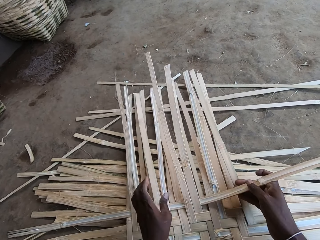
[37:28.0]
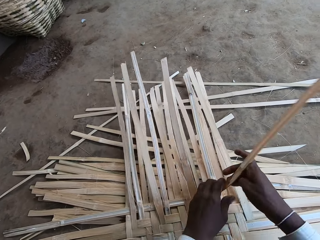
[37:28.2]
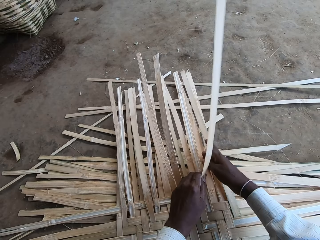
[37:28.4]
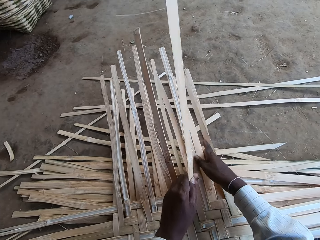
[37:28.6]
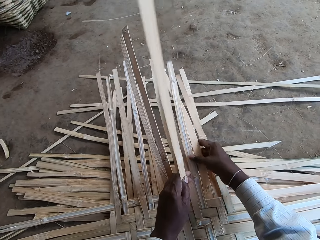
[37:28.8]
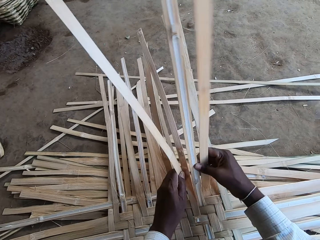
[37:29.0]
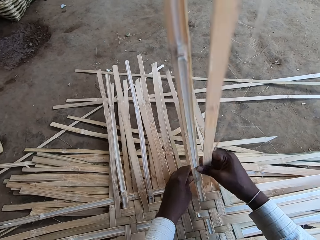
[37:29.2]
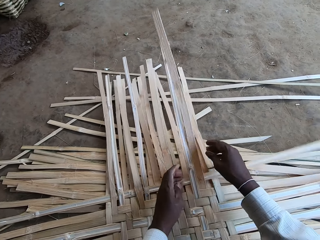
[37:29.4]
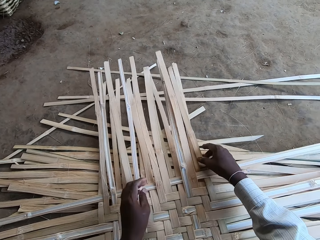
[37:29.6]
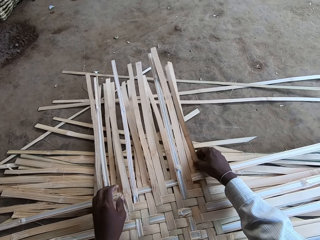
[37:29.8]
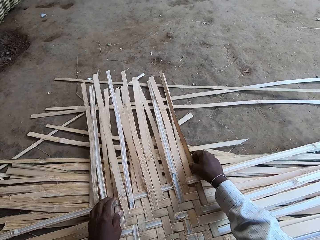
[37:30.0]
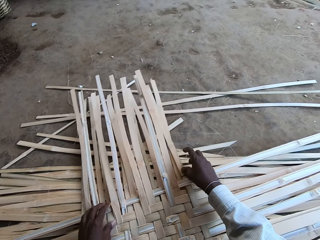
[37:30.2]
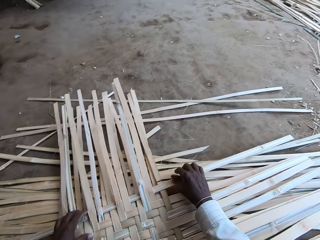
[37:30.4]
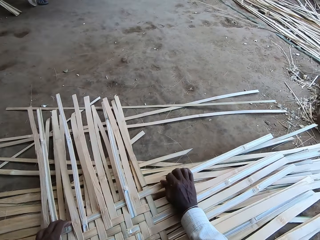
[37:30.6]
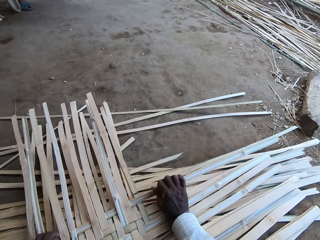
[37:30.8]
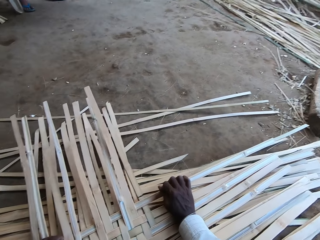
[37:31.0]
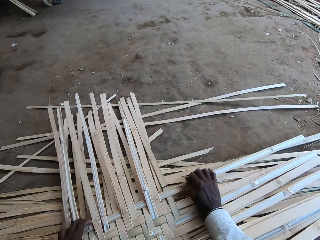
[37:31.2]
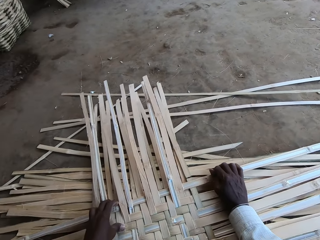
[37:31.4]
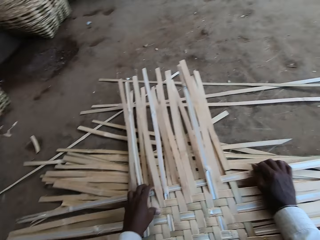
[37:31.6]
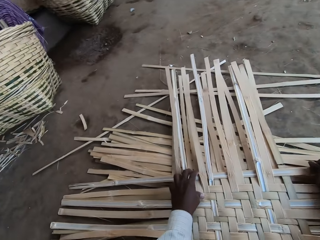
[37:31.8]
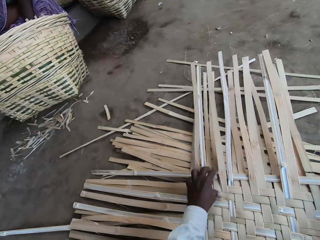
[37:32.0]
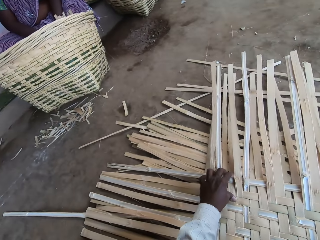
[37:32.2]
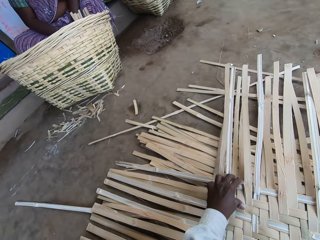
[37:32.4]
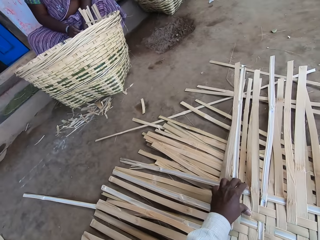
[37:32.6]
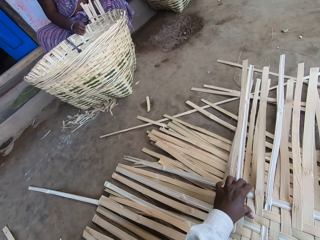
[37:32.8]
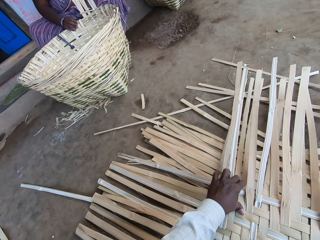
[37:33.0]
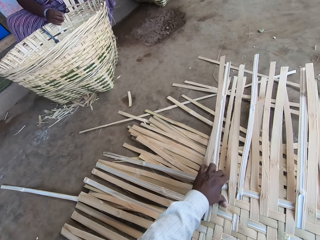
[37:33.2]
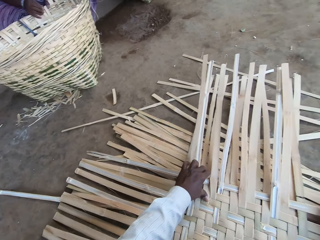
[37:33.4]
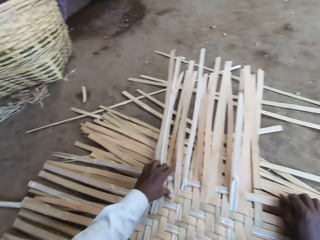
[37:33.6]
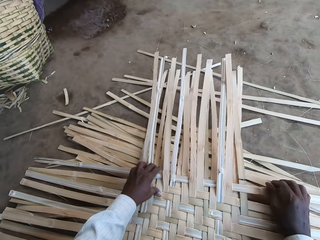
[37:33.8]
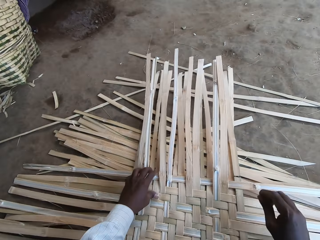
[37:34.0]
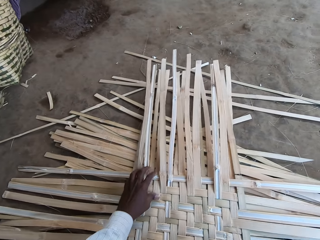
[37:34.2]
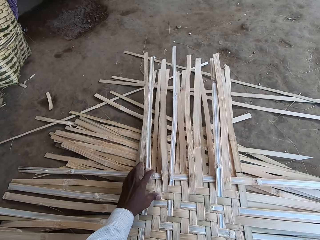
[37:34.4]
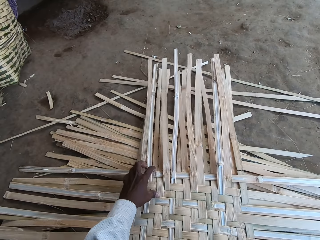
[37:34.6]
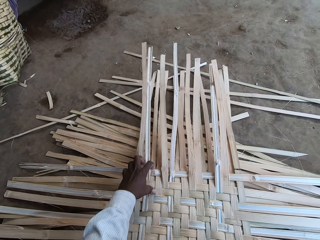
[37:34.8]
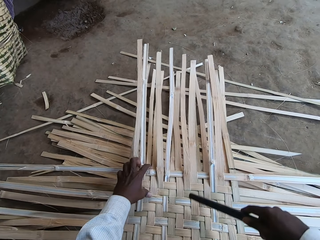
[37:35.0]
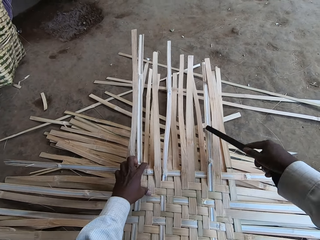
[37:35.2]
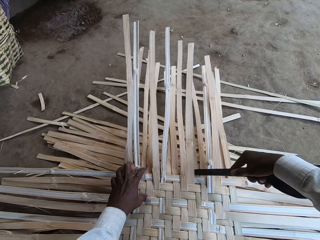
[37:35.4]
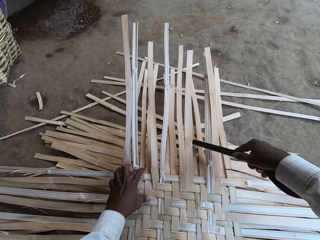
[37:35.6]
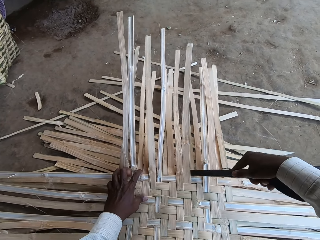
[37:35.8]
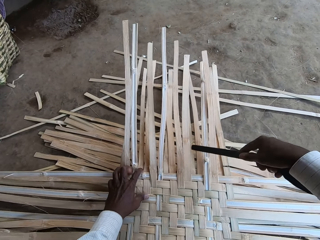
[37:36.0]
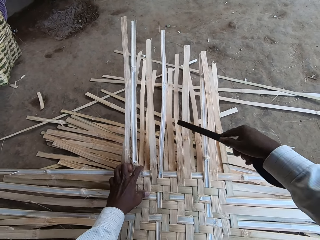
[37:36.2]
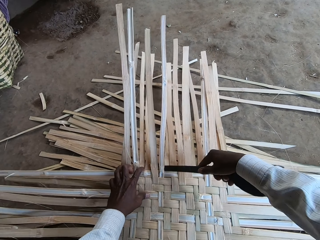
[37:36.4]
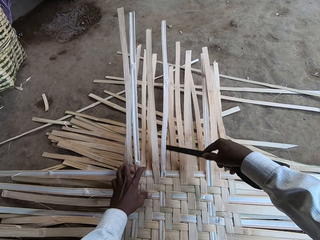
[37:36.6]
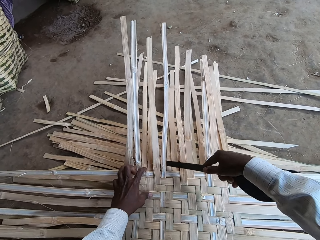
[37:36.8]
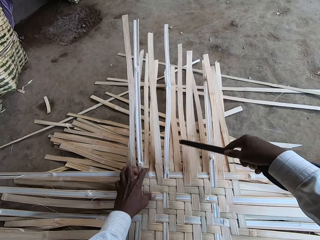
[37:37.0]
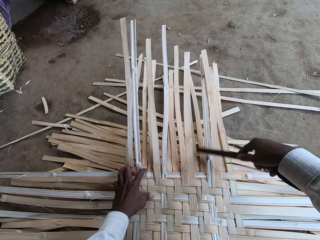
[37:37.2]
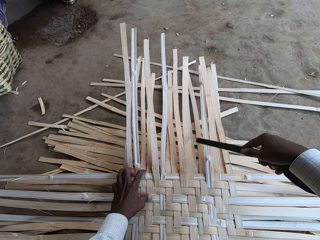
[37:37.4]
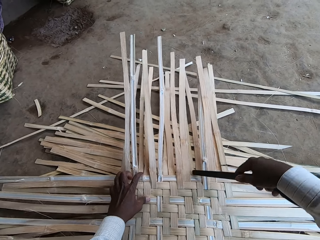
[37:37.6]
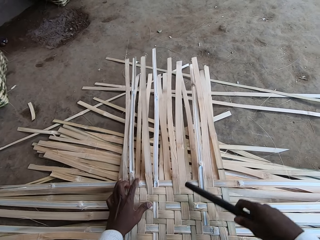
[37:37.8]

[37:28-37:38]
The camera wearer touches the bamboo strip in the mat with his right hand. He fits the bamboo strip in the mat with his hands. A person interacts with the camera wearer. The camera wearer fits the bamboo strip in the mat with the stick in his right hand. He hammers the dried palm reeds.

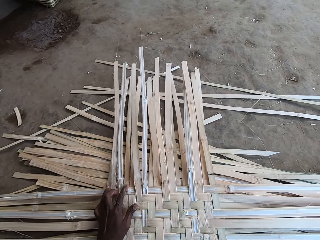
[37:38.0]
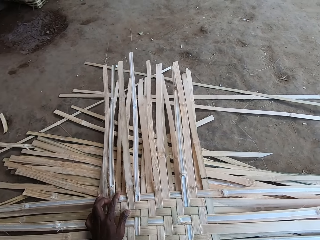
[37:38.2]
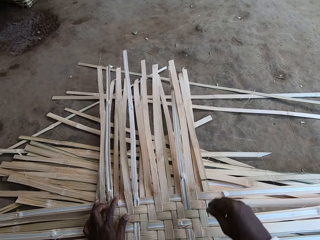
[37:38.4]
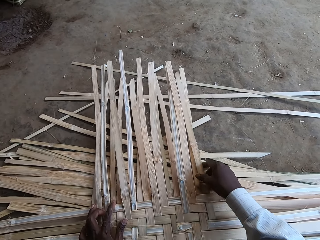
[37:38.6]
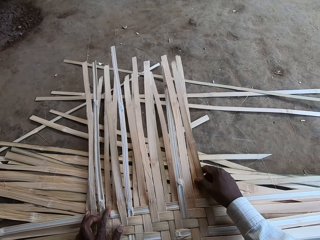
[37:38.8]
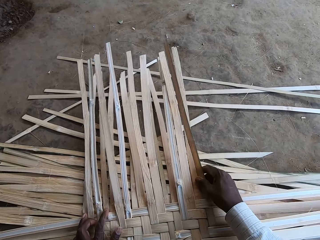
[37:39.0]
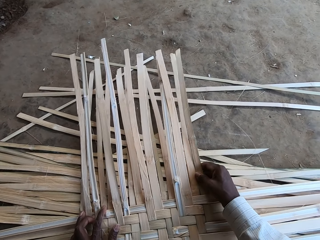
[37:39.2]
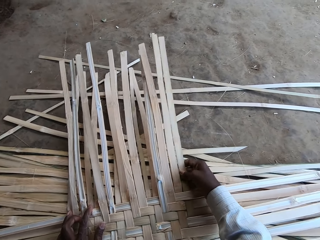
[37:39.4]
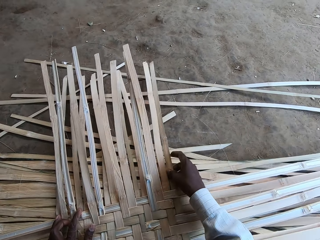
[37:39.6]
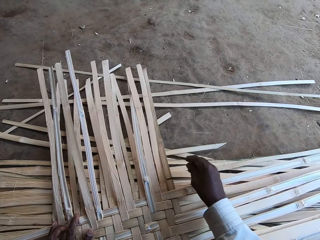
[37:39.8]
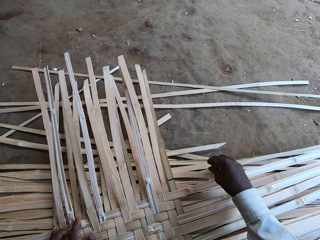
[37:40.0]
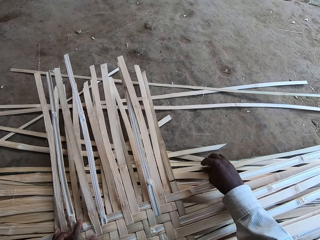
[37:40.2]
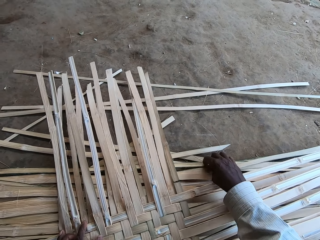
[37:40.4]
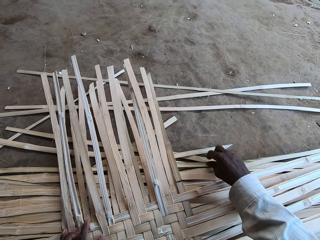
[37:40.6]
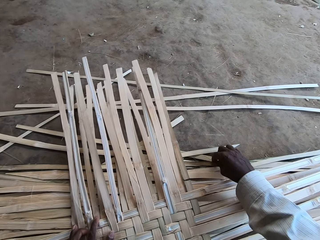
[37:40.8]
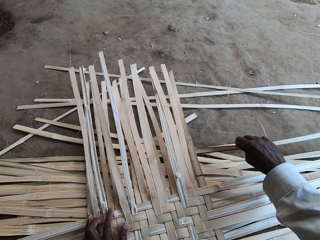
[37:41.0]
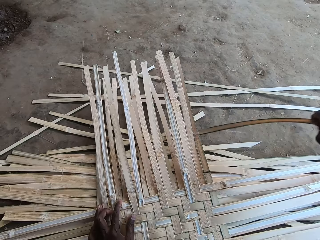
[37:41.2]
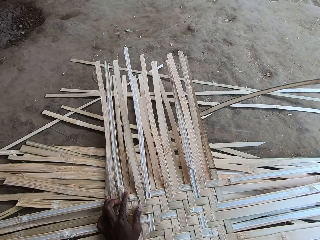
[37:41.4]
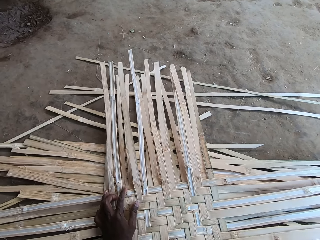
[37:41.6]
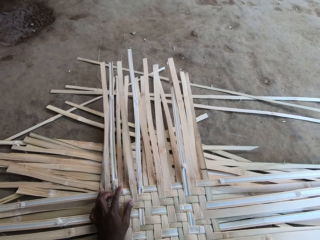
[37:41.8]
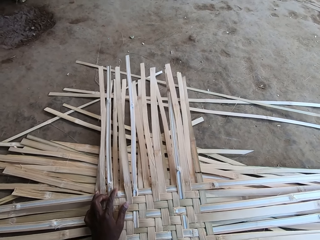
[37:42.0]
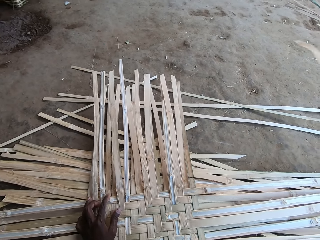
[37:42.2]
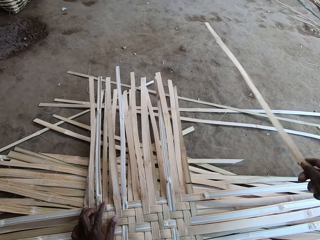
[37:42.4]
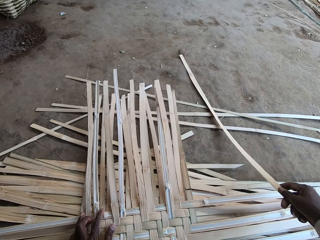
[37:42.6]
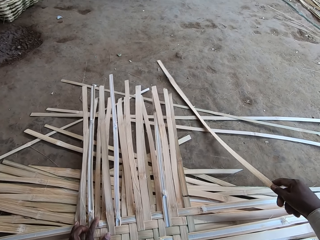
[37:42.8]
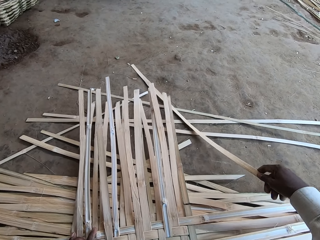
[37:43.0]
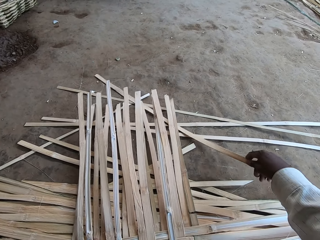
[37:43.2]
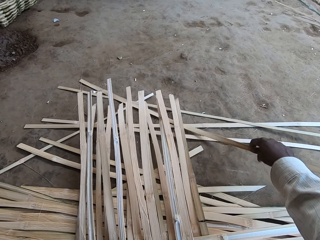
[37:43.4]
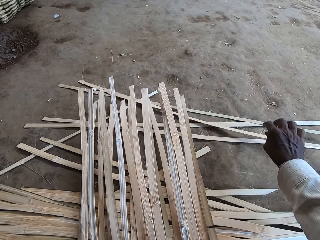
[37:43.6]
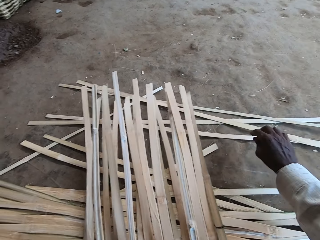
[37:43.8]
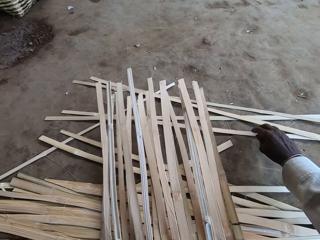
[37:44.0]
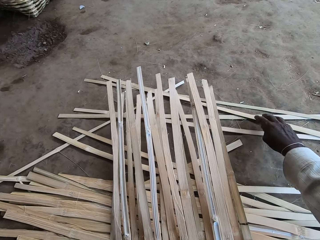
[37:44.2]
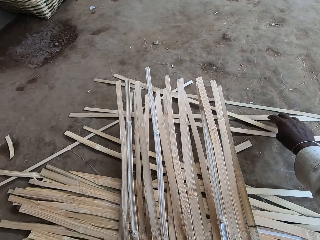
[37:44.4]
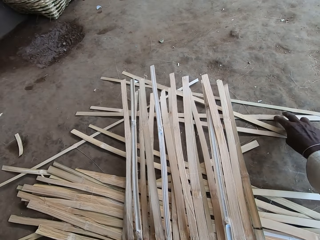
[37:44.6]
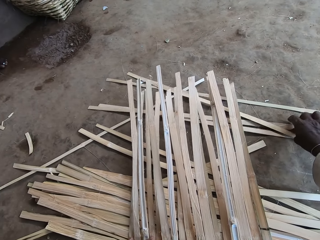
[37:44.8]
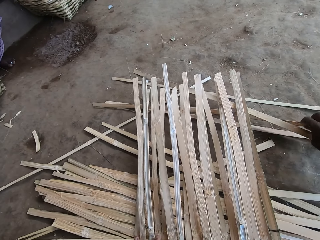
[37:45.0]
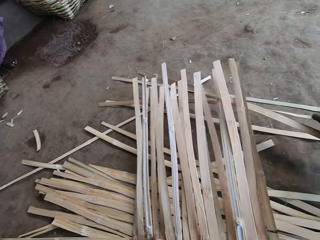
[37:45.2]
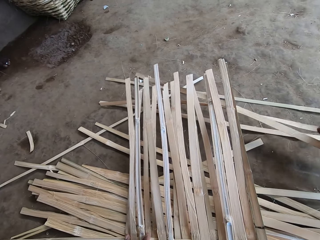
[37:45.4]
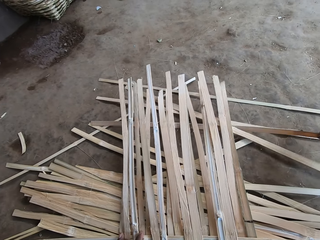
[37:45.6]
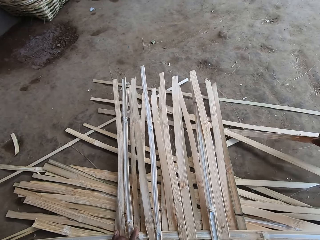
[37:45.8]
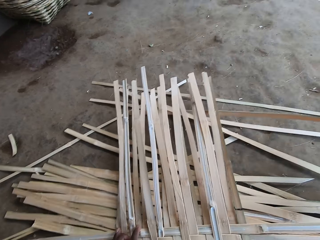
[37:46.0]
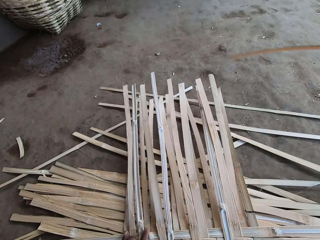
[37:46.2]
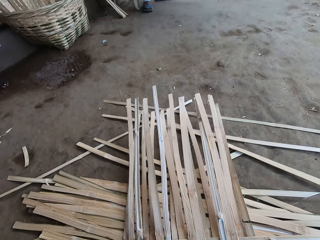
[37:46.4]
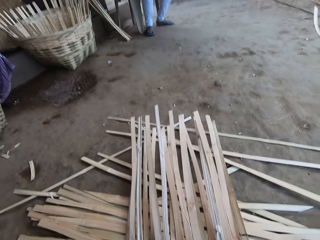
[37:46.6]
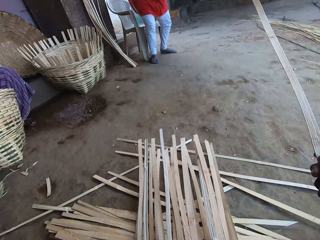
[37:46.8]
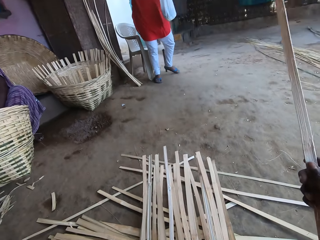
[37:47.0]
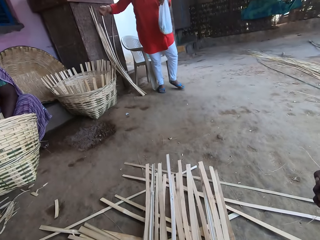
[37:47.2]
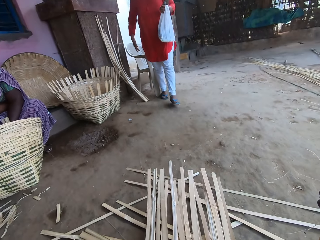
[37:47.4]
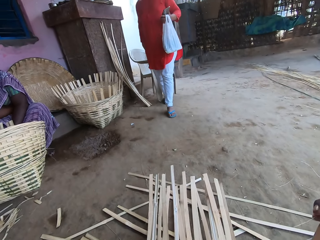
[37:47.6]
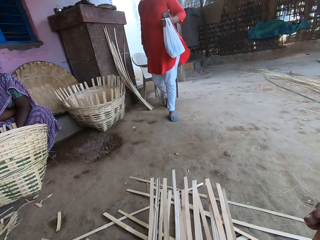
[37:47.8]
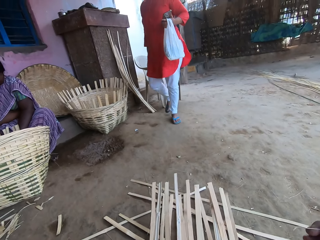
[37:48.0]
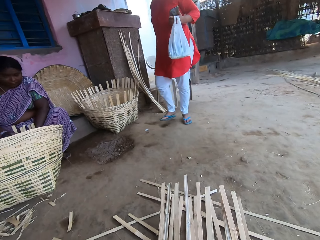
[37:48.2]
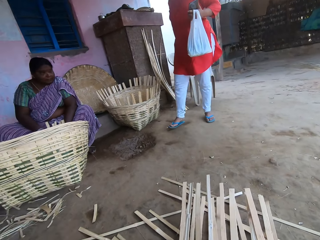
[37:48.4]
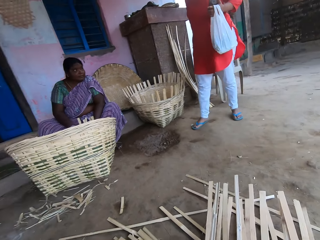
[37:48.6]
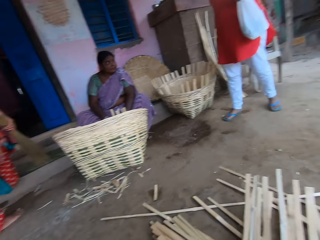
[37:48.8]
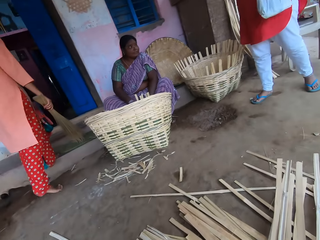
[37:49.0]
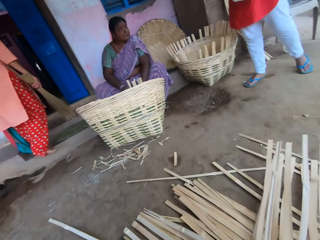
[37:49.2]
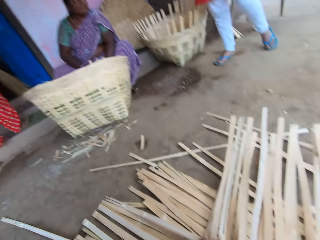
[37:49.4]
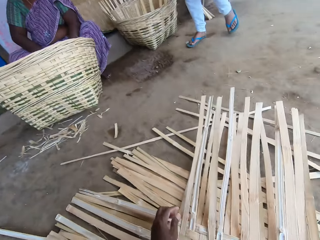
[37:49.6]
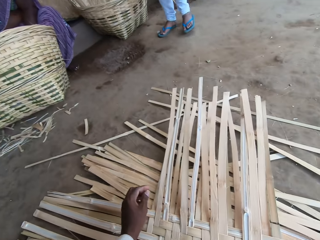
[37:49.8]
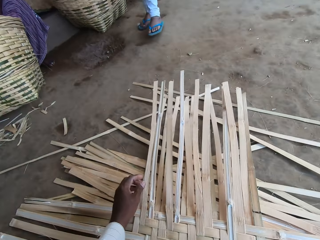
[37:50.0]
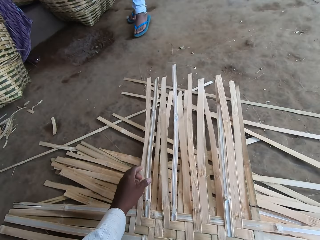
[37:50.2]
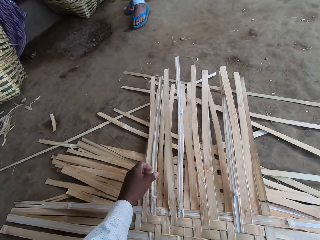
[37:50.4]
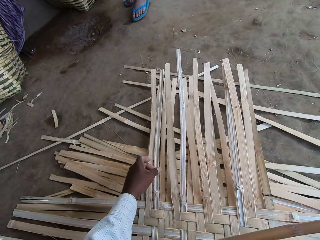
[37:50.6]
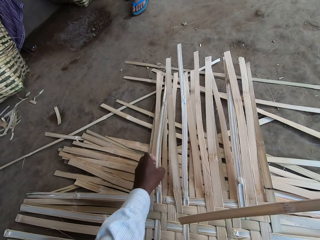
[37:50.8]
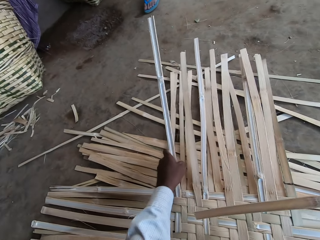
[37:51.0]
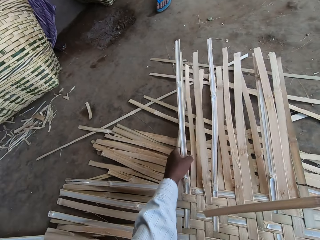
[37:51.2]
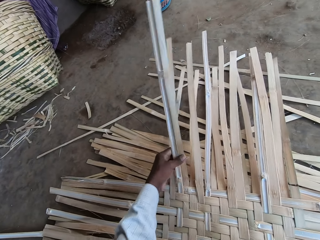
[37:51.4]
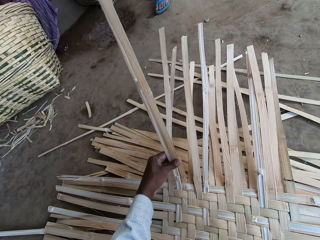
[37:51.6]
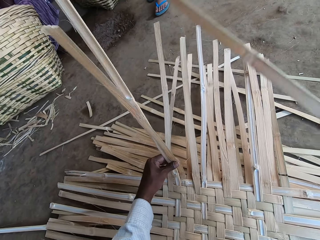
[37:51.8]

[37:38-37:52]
The camera wearer touches the bamboo strip in the mat with his right hand. He picks up a bamboo strip from the ground with his right hand. He drops the bamboo strip in his right hand on the ground. He moves the bamboo strip on the ground with his right hand. He picks up the bamboo strip from the ground with his right hand. He weaves the mat on the ground with the bamboo strips in his hands.
